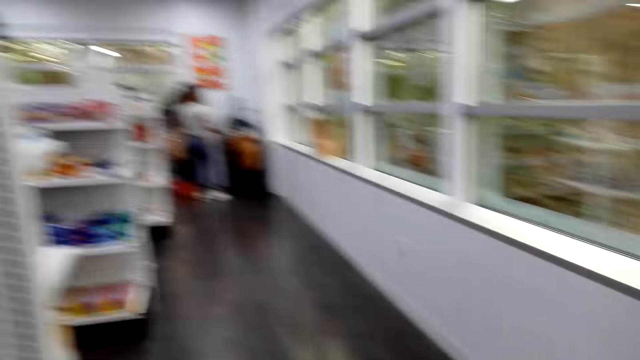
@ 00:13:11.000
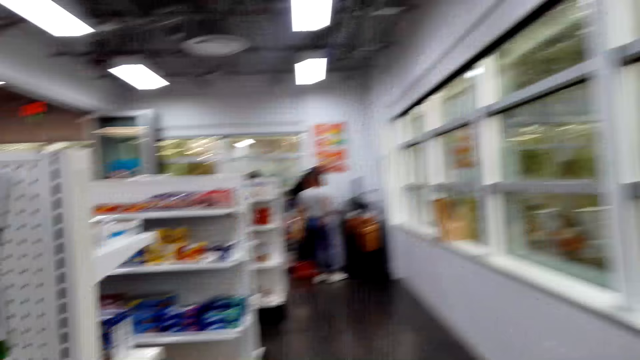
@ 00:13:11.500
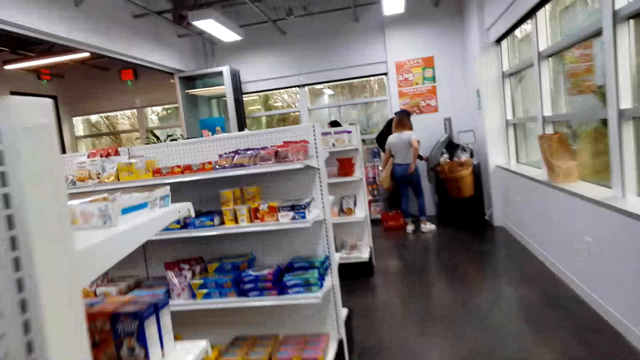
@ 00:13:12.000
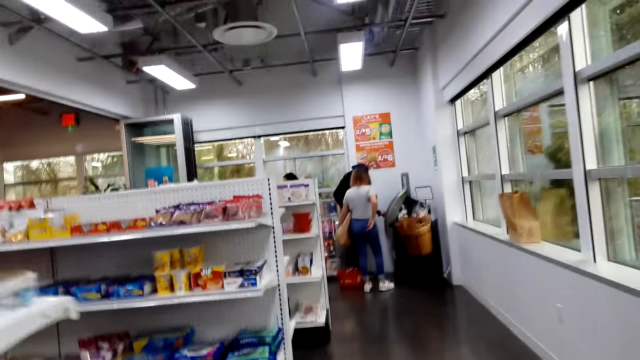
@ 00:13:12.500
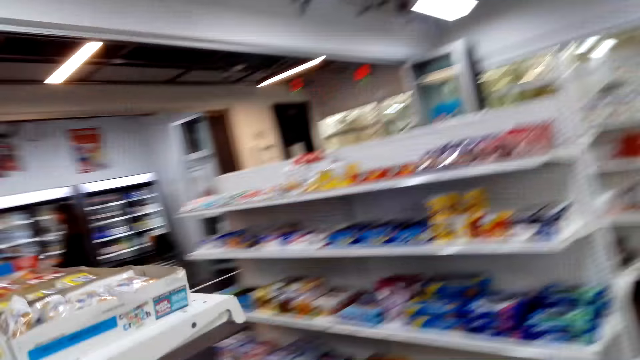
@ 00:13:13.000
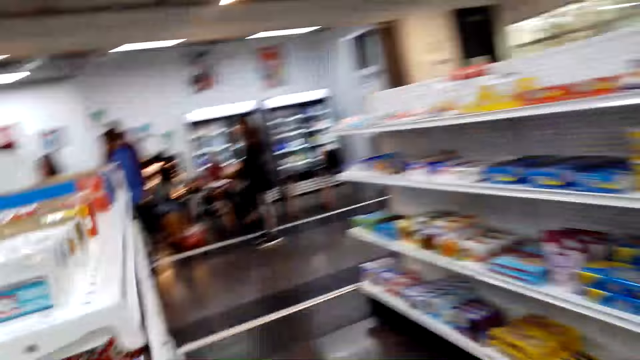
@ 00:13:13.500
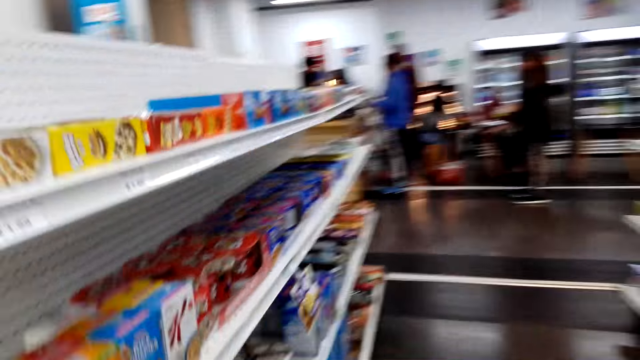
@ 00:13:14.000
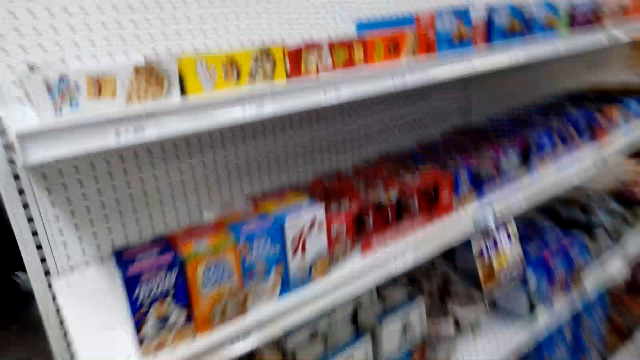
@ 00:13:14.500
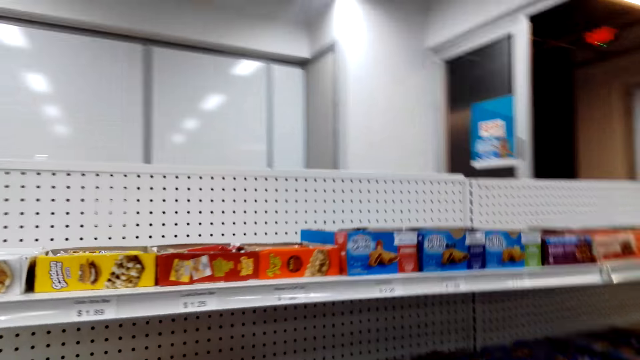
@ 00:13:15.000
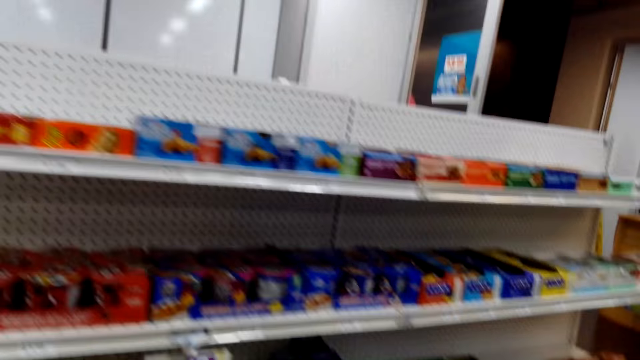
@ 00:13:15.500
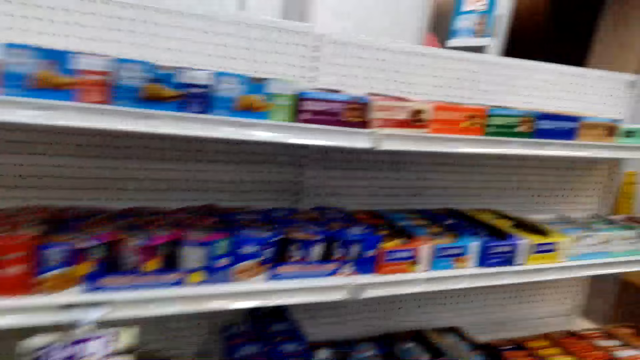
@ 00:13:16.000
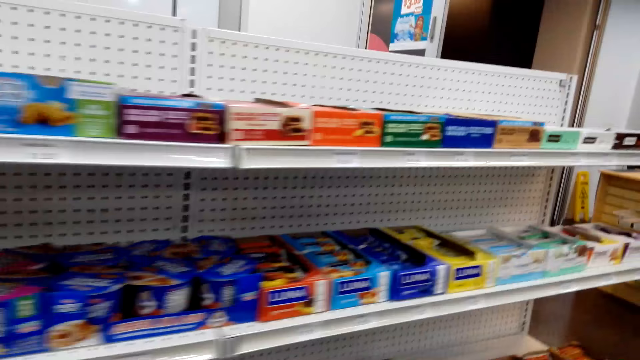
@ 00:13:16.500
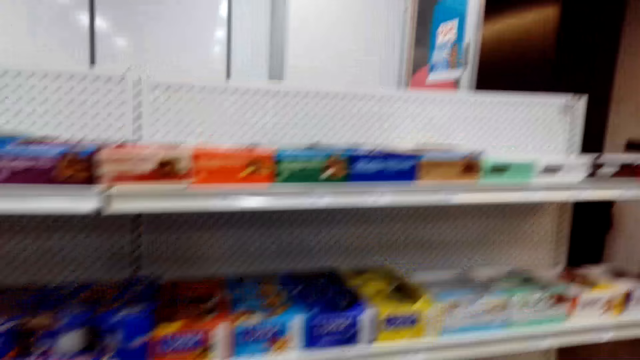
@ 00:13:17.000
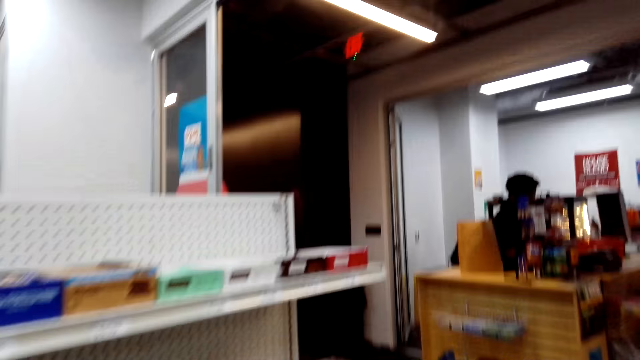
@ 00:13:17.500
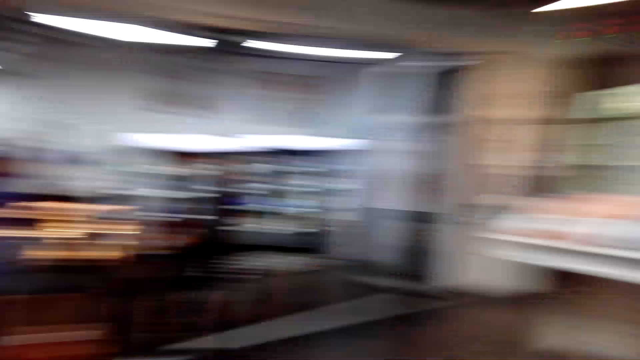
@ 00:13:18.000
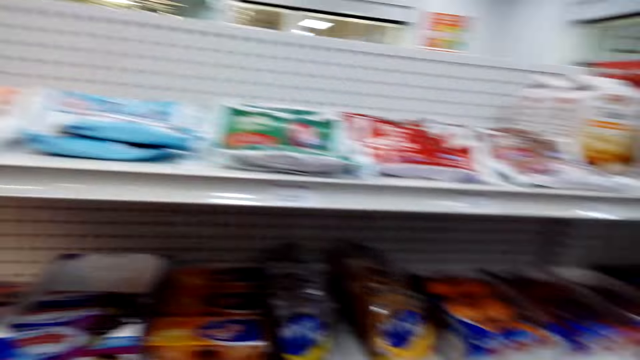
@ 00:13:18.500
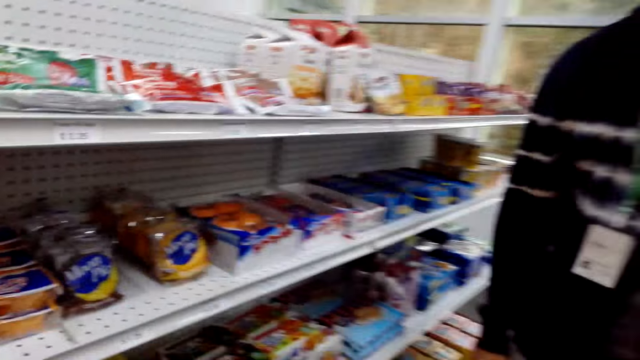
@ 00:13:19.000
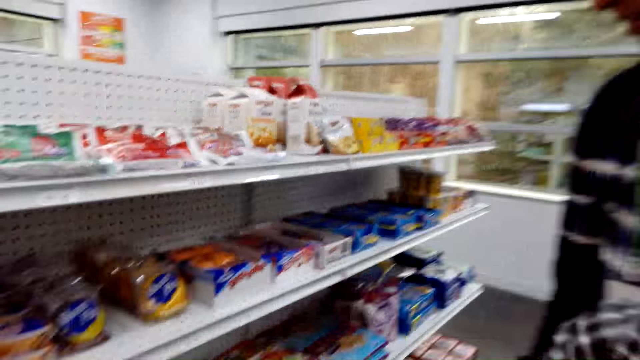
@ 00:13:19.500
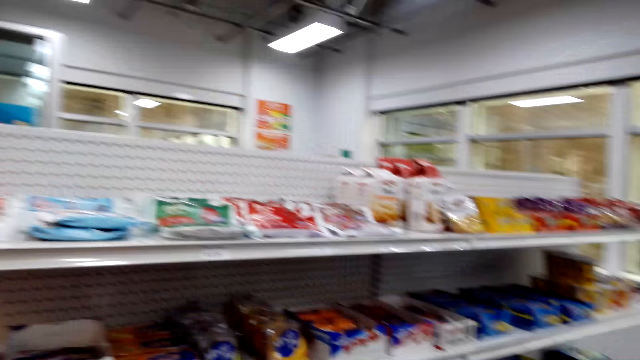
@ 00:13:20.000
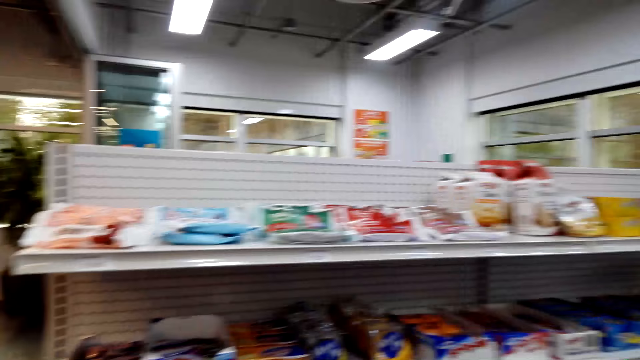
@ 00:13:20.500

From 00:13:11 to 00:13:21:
The camera wearer walks around. A person is picking a mango. The camera wearer looks at the shelf. They turn.

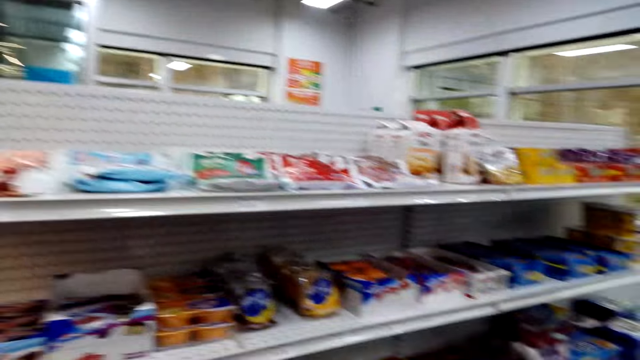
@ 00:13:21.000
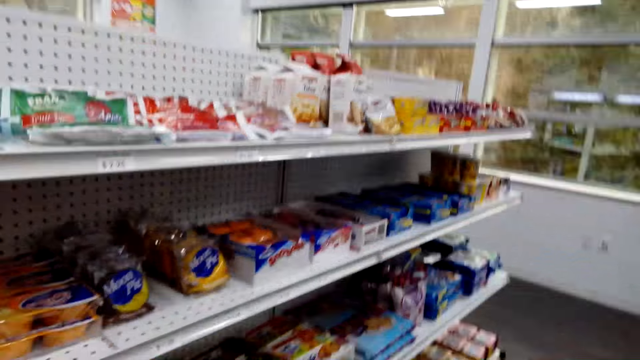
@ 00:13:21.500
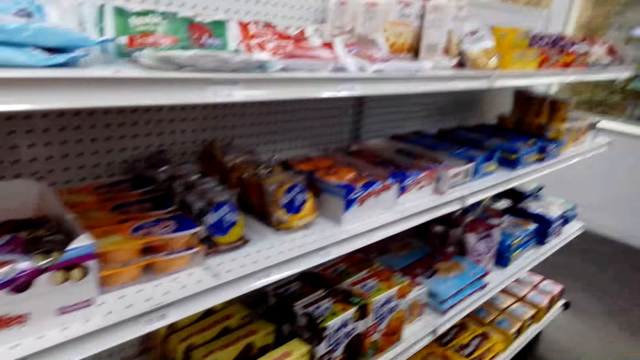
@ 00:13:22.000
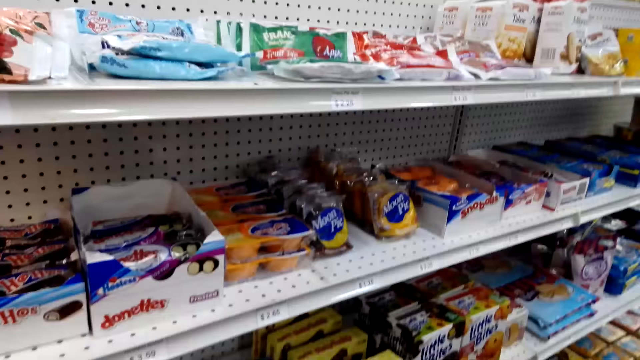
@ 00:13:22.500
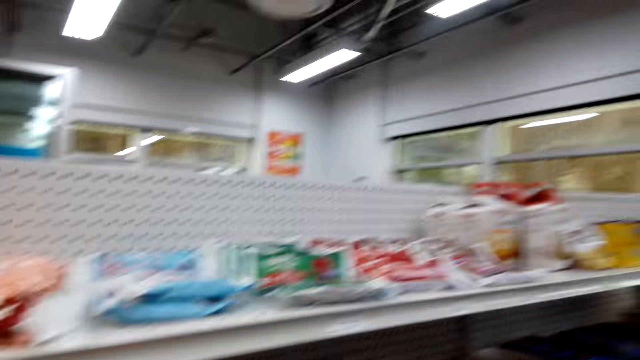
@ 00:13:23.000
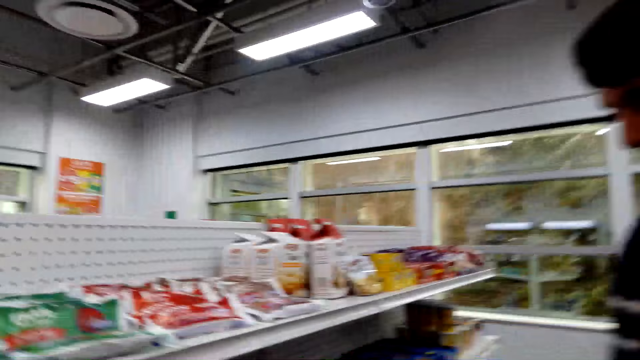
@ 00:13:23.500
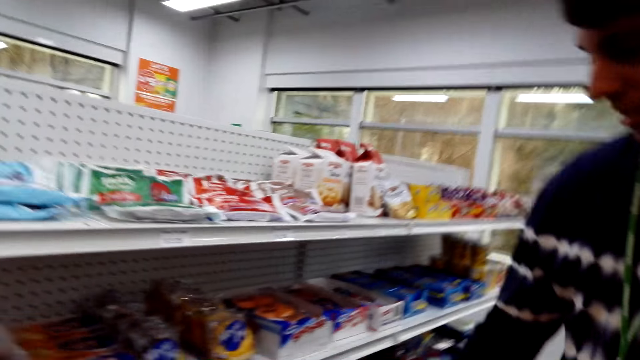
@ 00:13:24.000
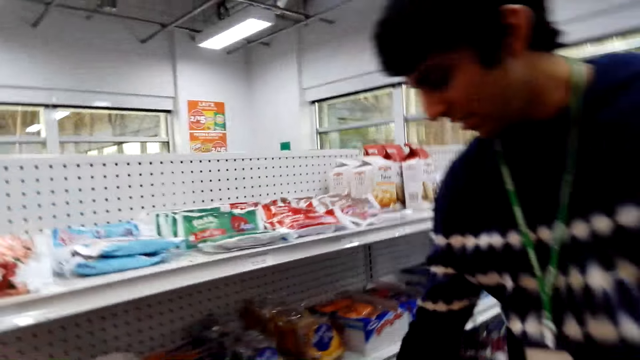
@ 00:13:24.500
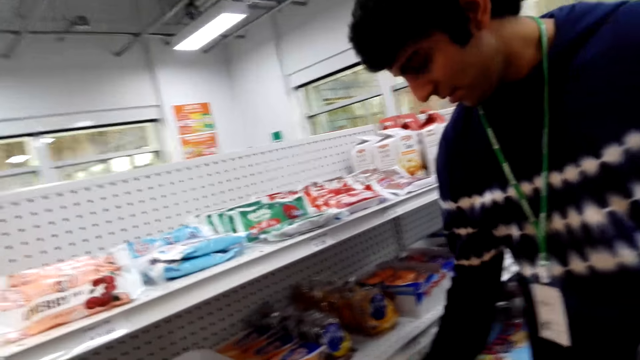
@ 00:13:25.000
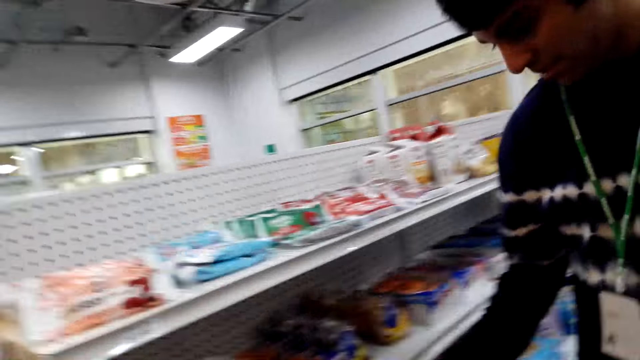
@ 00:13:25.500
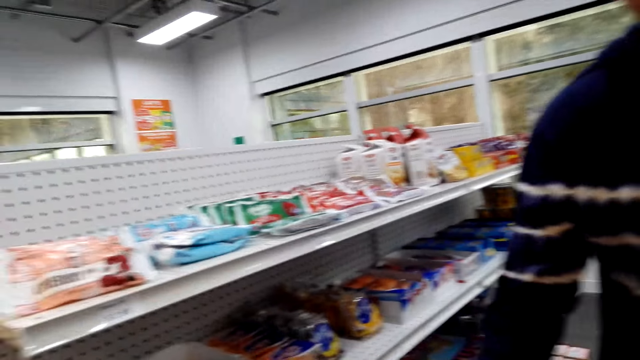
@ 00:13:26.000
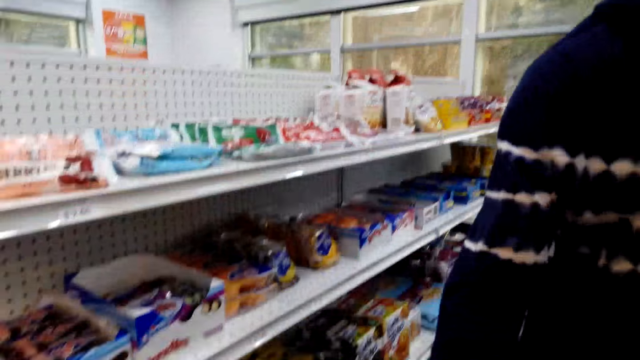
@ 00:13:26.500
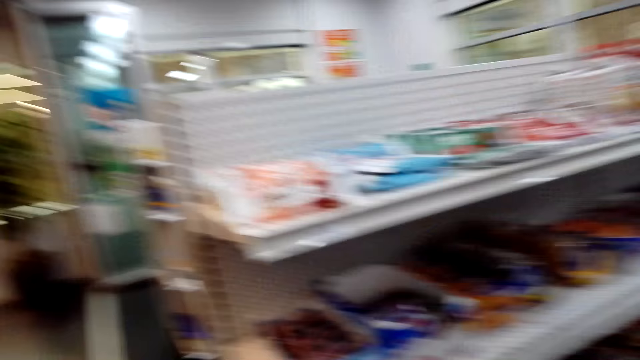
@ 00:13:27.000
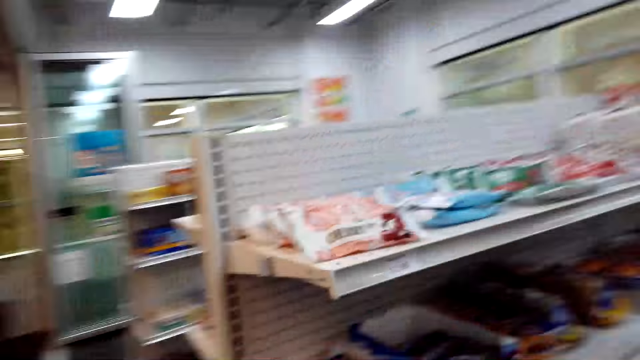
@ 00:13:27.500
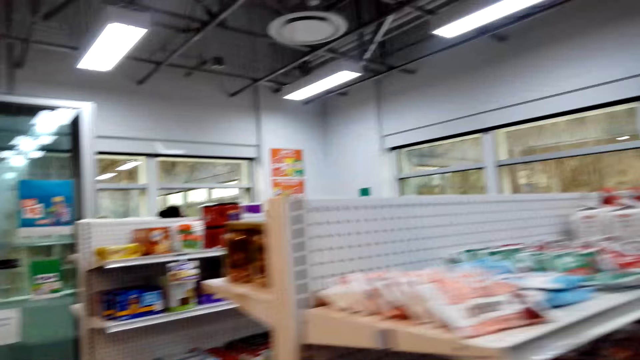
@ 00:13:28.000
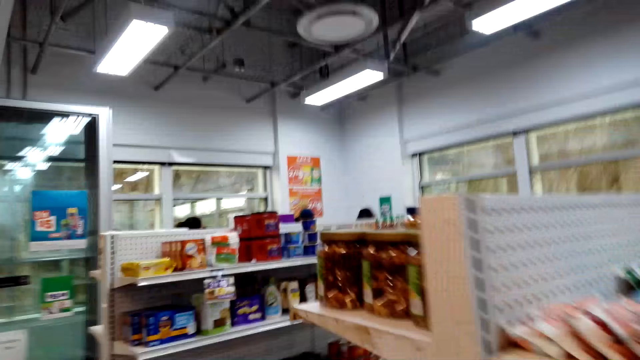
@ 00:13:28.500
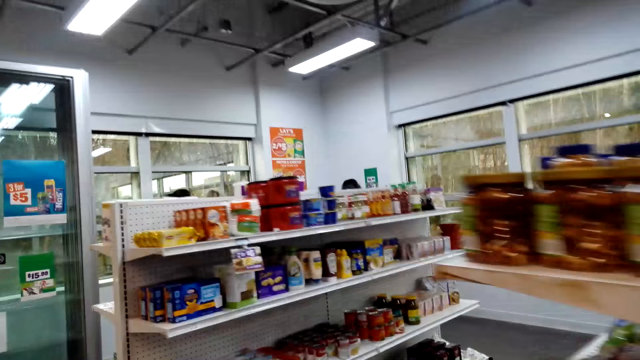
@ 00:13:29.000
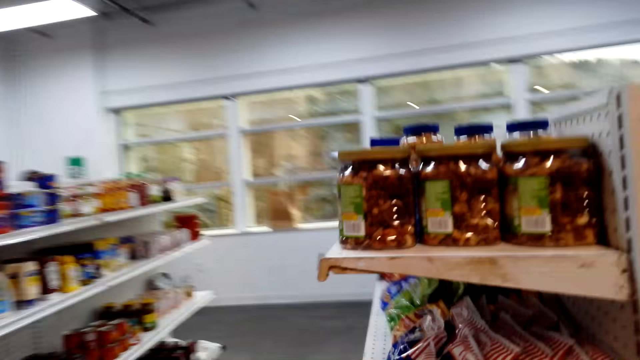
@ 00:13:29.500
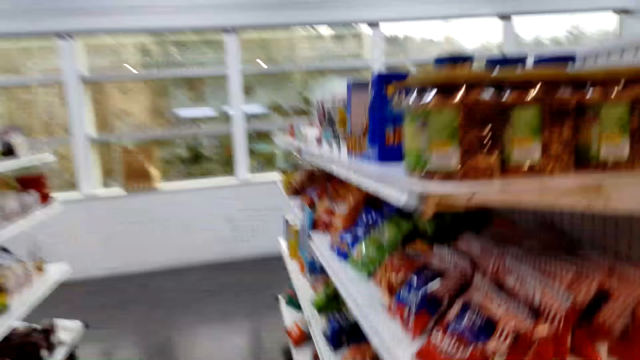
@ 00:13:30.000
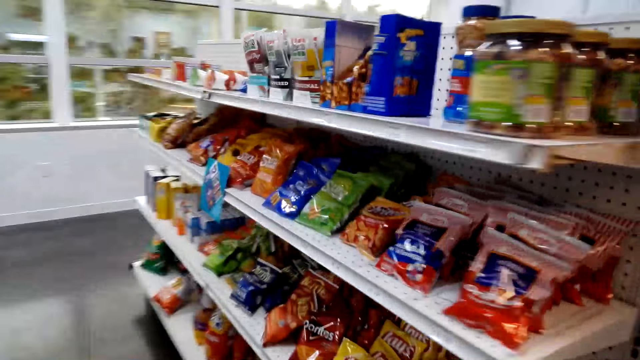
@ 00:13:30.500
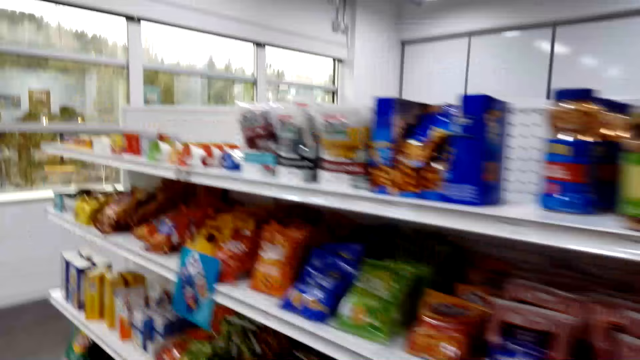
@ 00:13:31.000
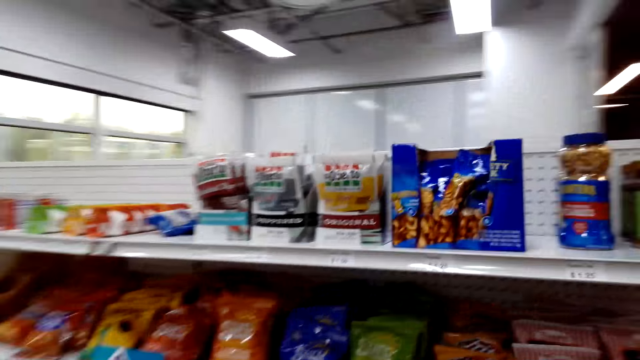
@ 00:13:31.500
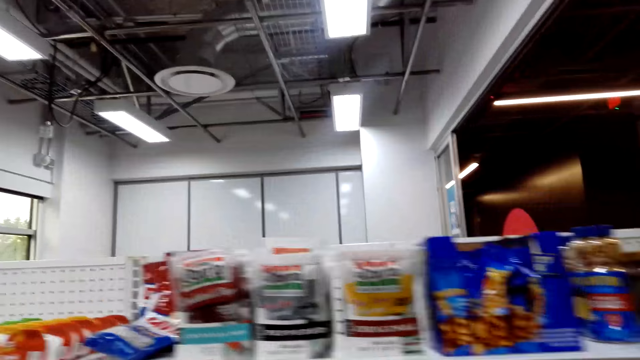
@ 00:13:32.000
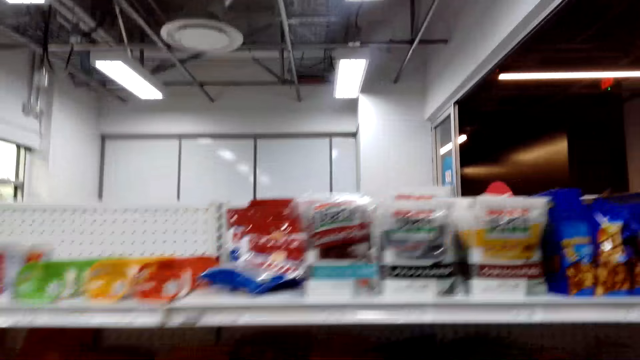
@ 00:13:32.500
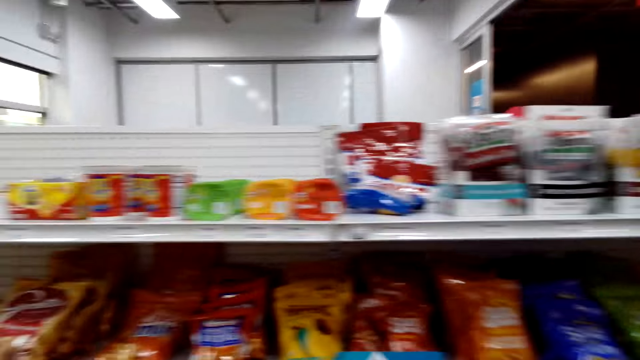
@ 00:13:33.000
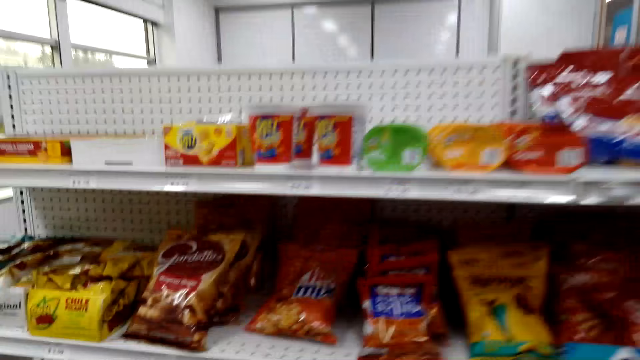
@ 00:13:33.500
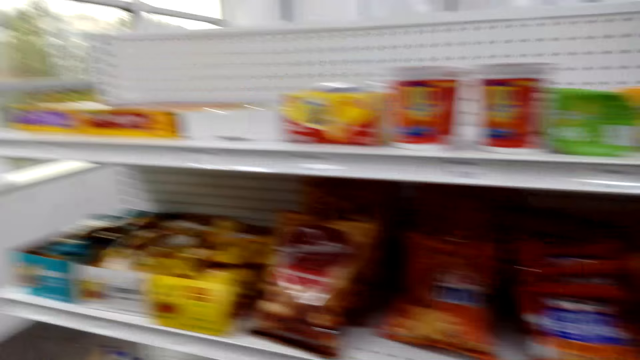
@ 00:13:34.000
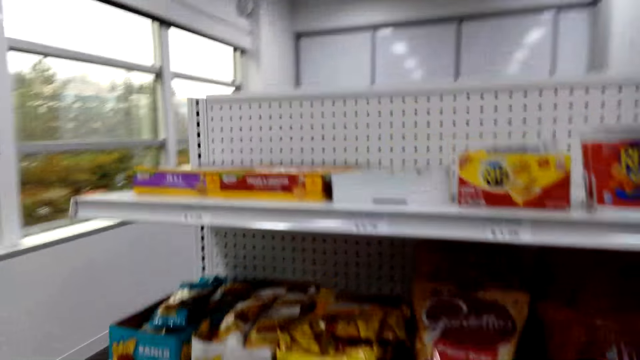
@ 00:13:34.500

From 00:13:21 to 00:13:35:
The camera wearer looks at the shelf. The person is picking sugar. The camera wearer walks around.
